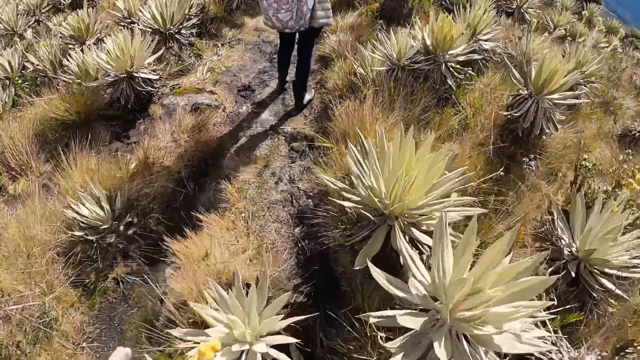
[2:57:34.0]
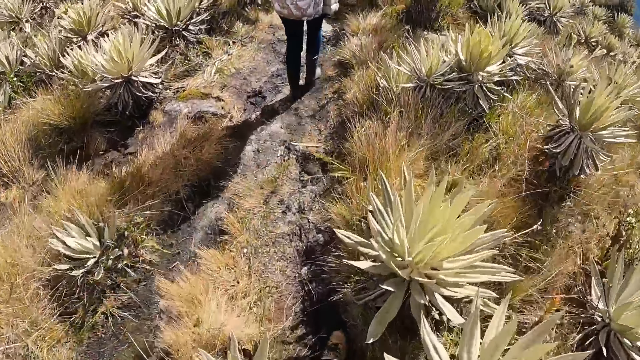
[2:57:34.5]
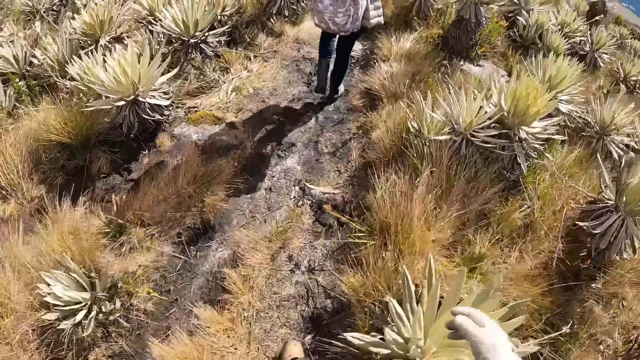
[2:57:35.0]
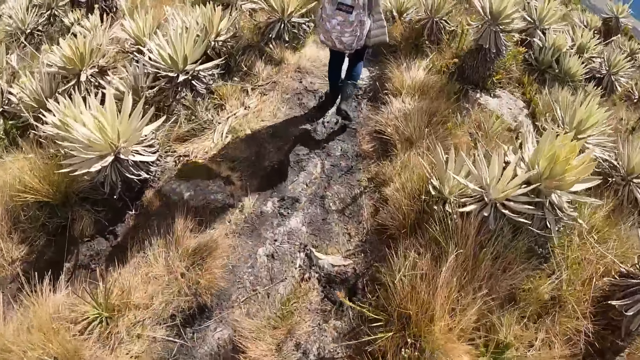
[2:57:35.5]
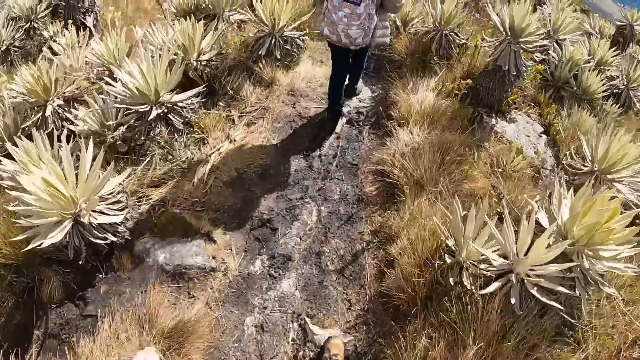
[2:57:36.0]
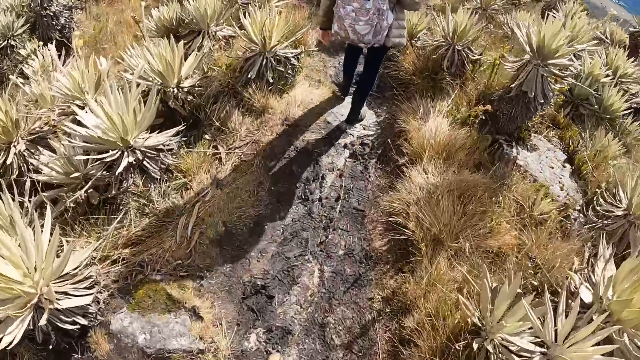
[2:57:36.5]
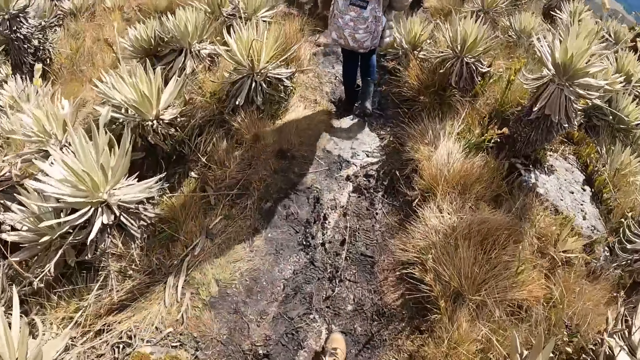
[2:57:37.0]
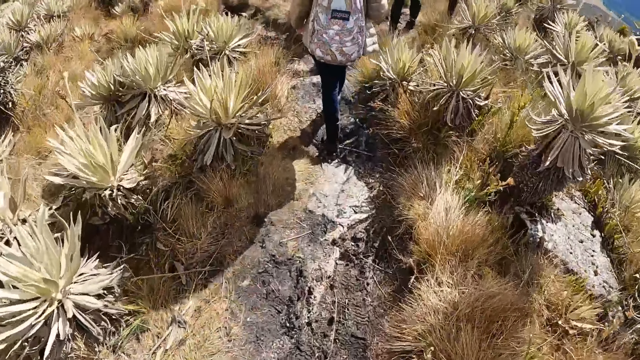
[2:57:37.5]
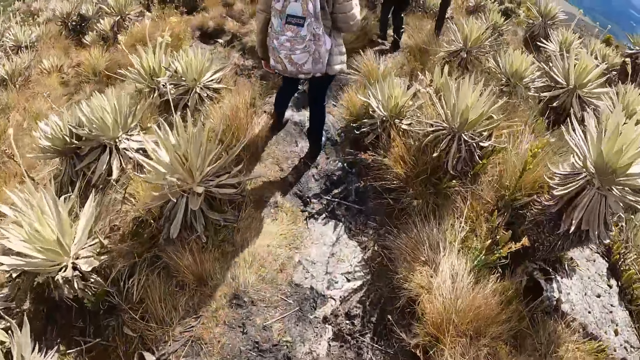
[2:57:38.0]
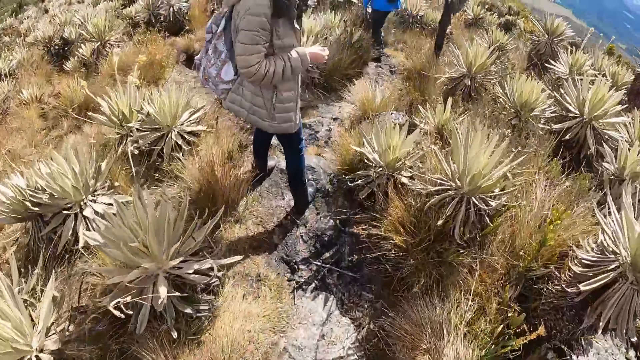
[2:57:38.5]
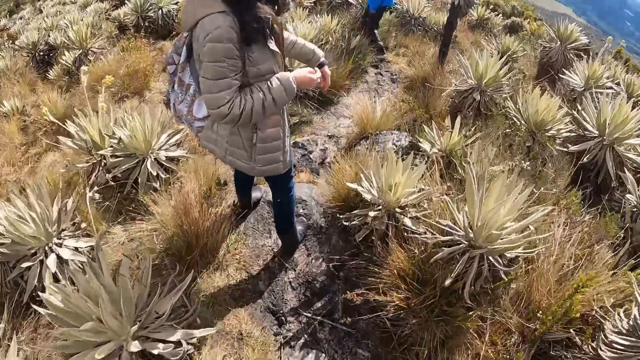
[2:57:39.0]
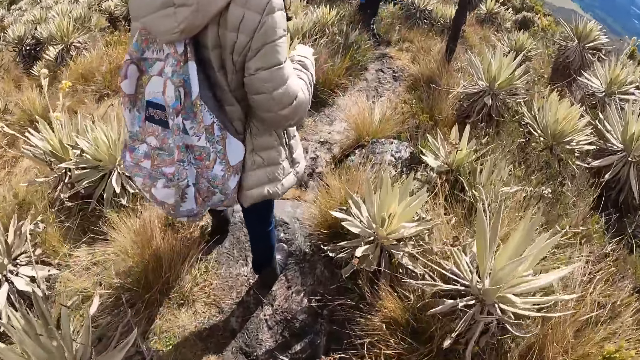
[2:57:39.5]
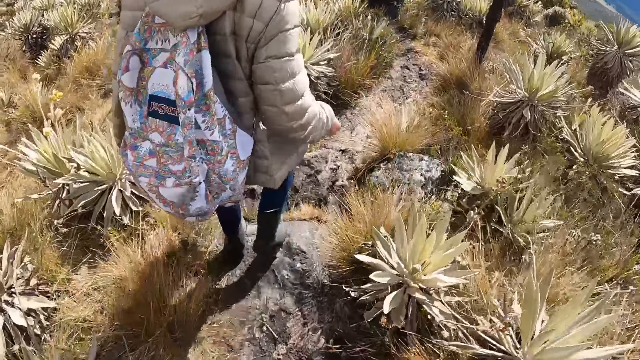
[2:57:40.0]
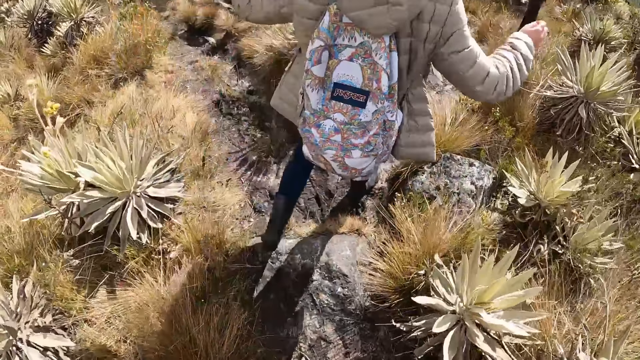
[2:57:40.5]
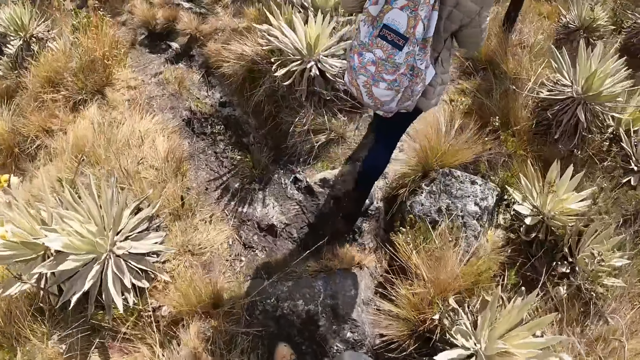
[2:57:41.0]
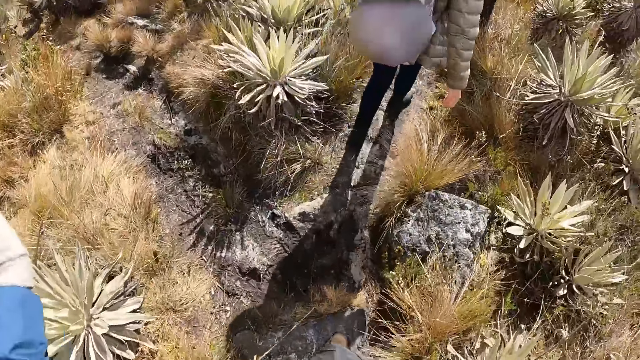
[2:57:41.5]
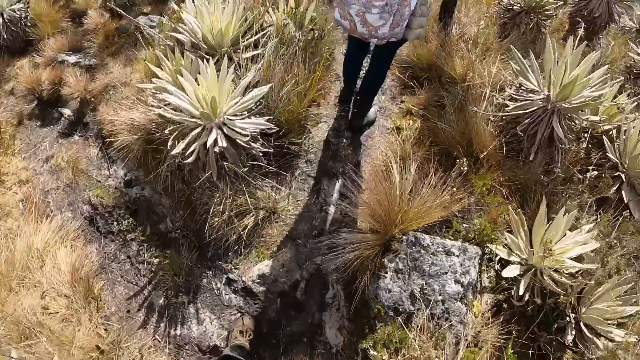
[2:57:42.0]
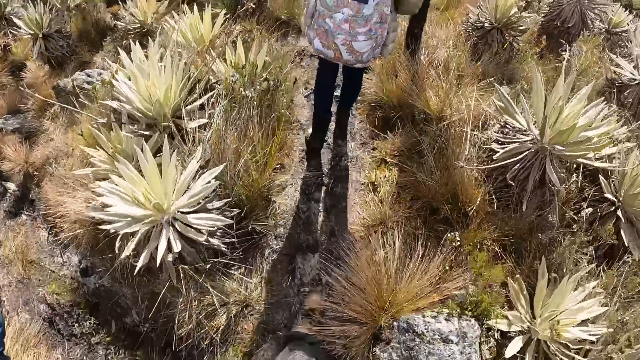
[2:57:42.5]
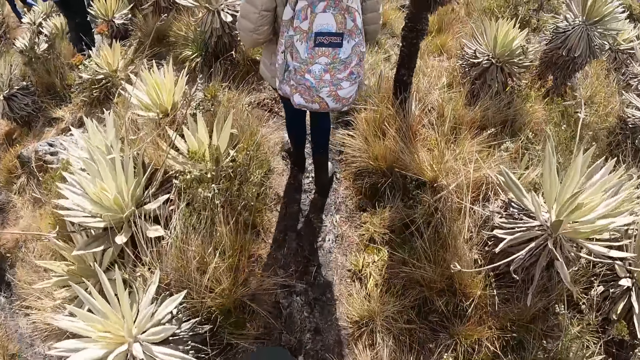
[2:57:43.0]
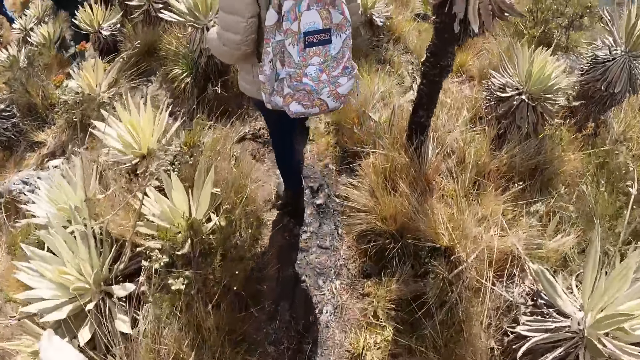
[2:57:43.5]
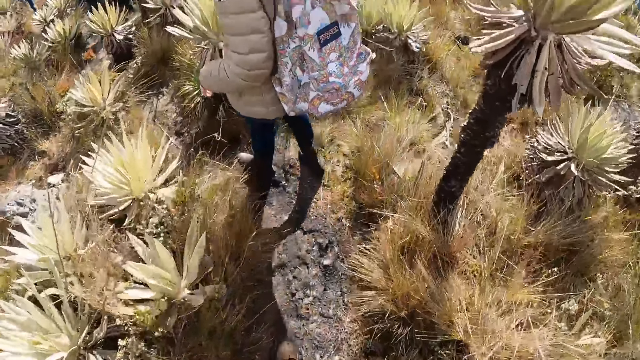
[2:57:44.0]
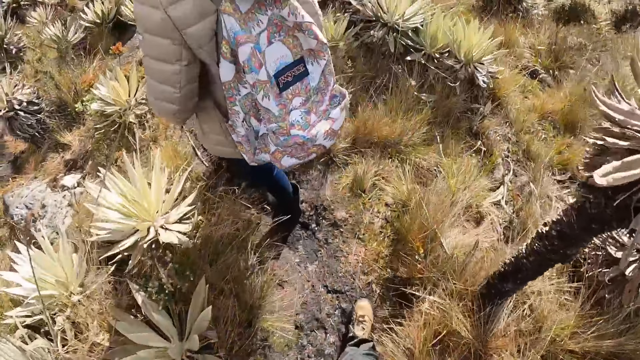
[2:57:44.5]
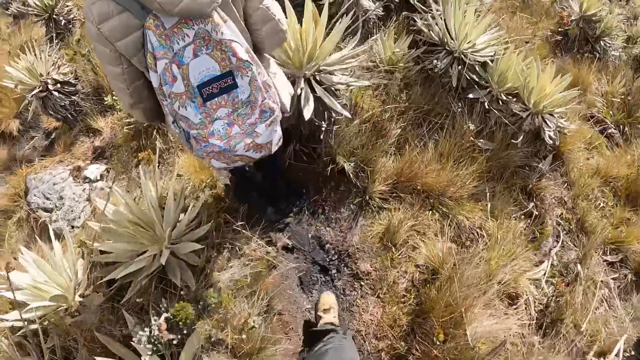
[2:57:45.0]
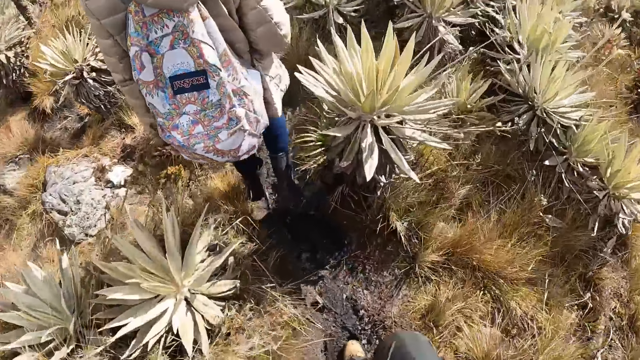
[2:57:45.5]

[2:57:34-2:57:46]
The woman interacts with the camera wearer. The camera wearer converses with the woman. The woman walks through the vegetation. The camera wearer walks through the vegetation.

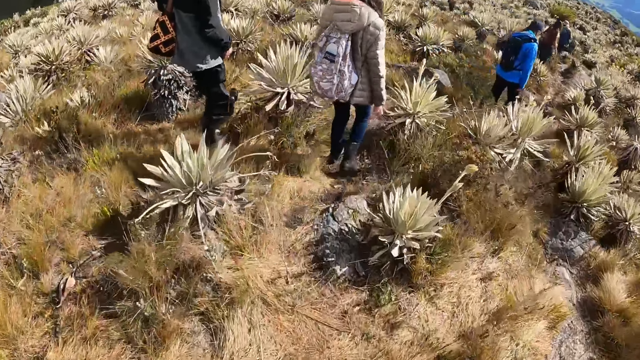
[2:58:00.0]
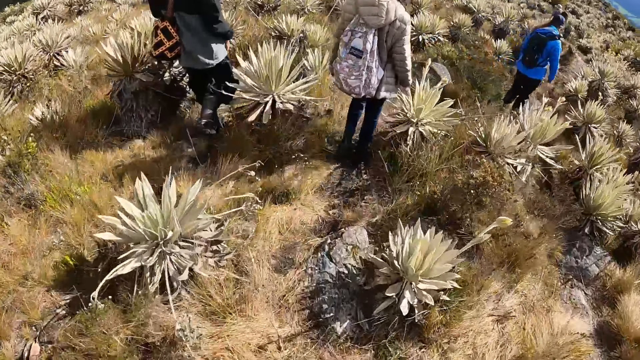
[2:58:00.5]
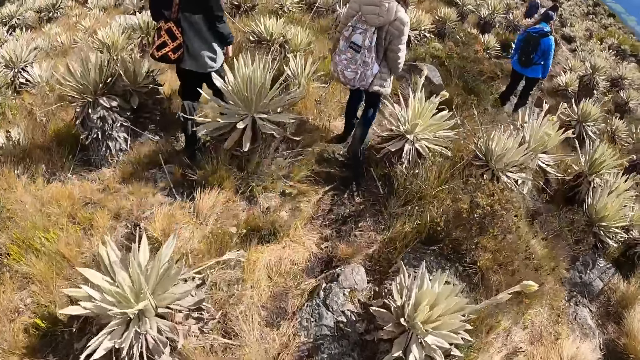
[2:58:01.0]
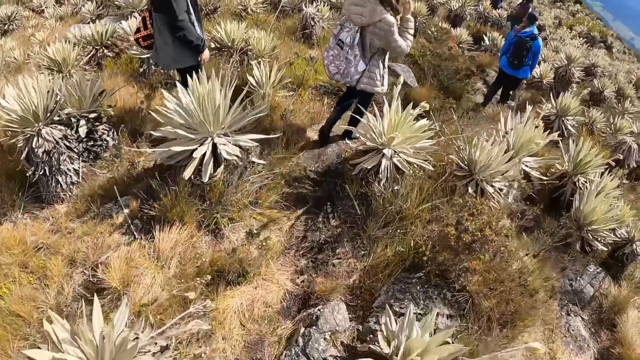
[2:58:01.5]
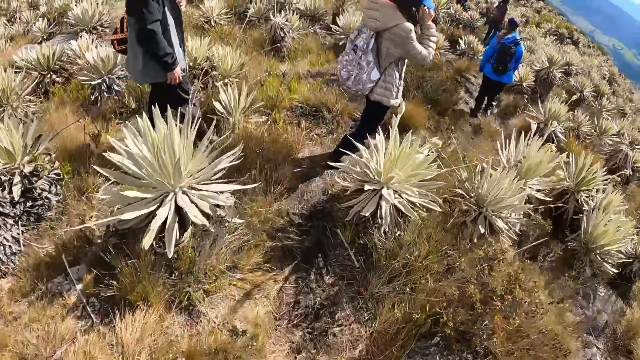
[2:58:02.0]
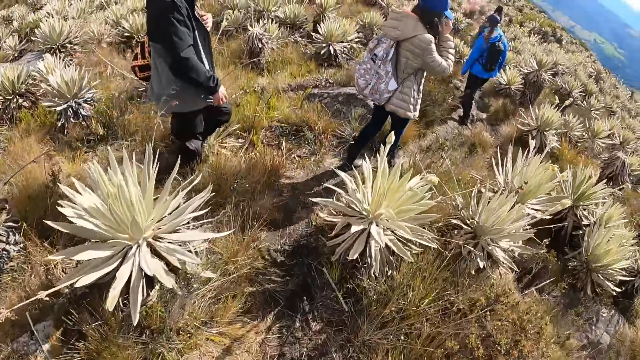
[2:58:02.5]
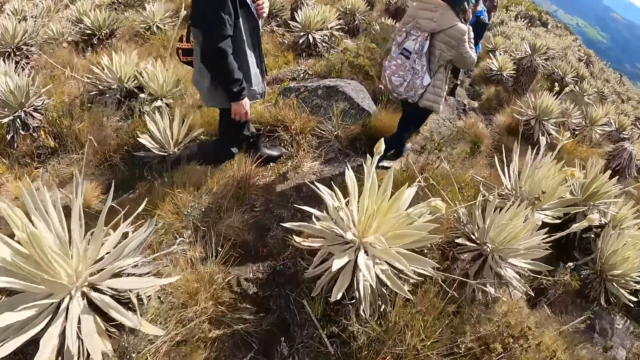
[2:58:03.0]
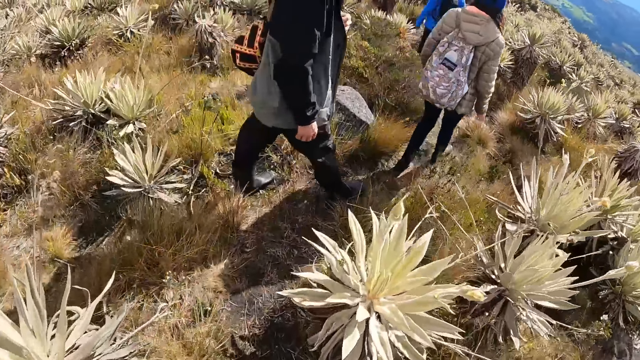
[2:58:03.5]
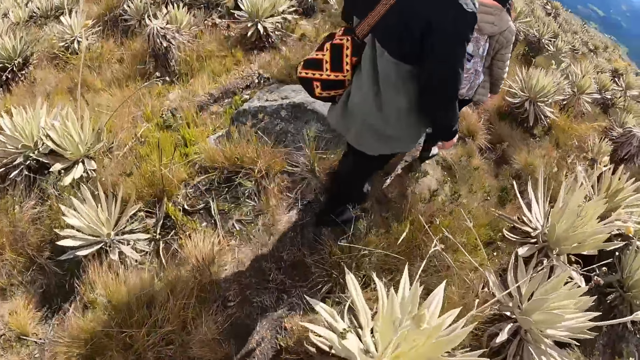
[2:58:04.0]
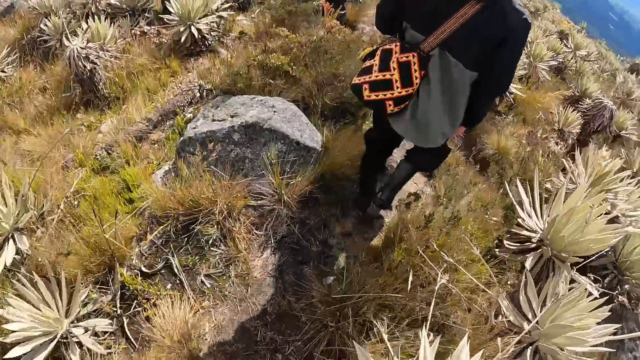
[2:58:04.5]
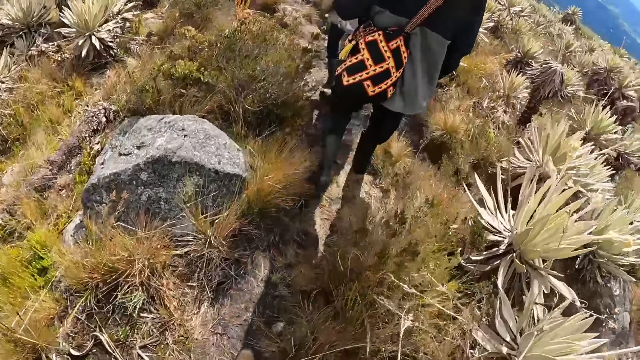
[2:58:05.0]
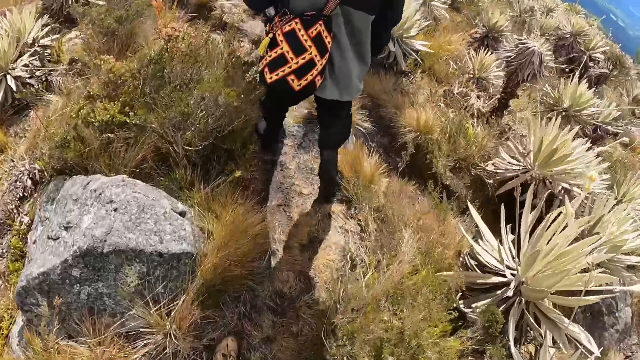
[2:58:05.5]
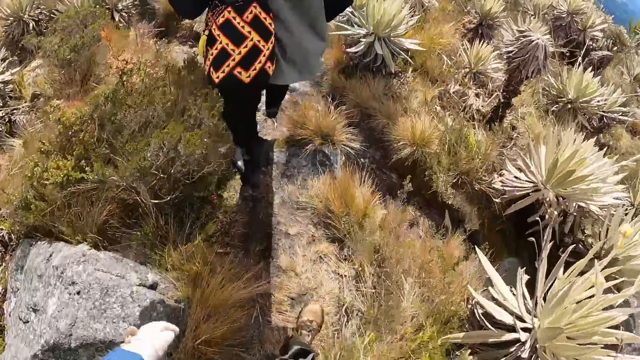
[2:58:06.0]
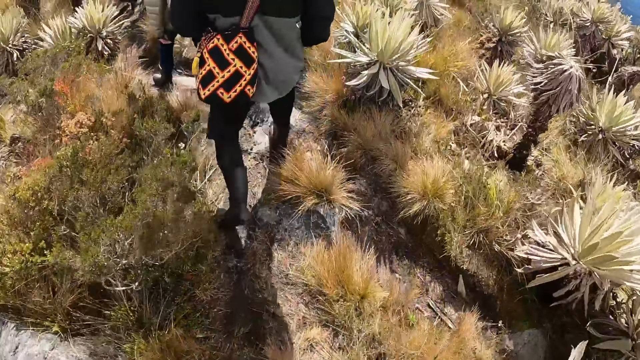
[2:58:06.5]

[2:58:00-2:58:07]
The woman adjusts her hair with her right hand.

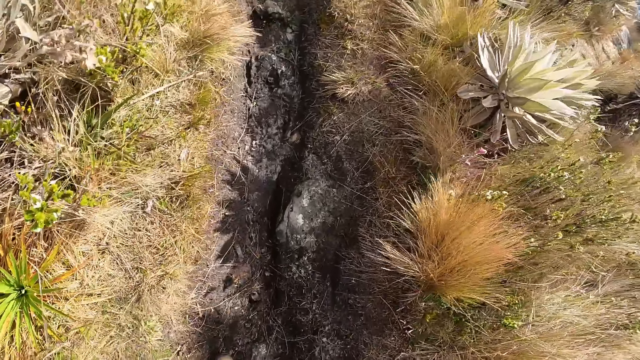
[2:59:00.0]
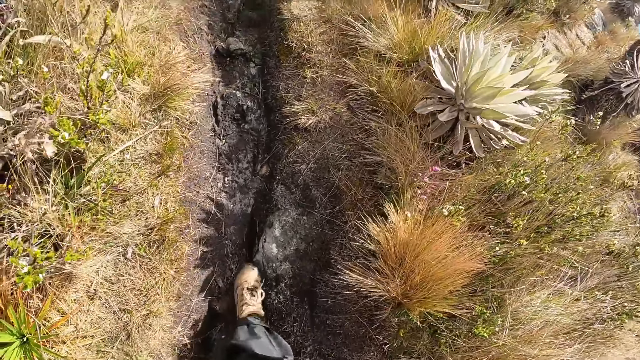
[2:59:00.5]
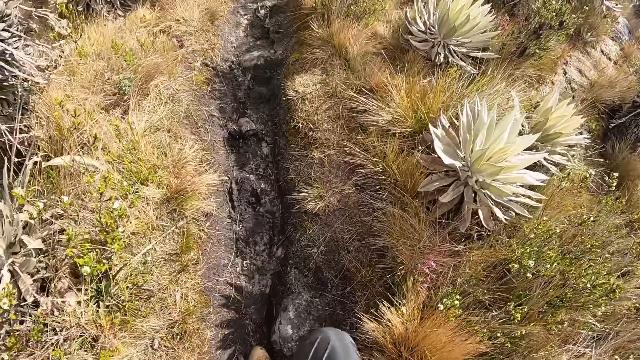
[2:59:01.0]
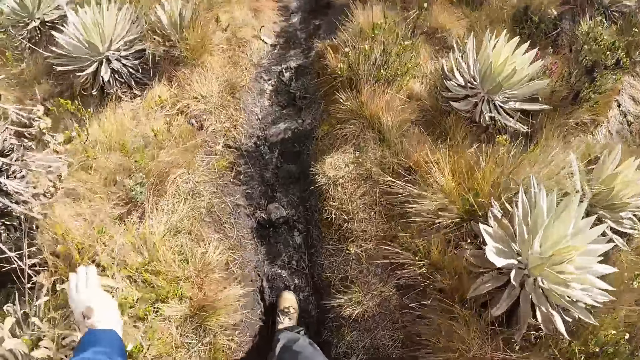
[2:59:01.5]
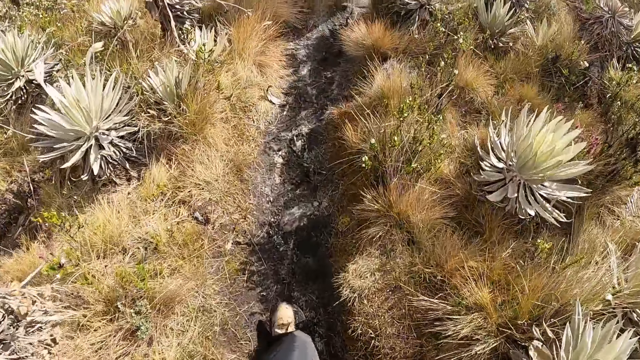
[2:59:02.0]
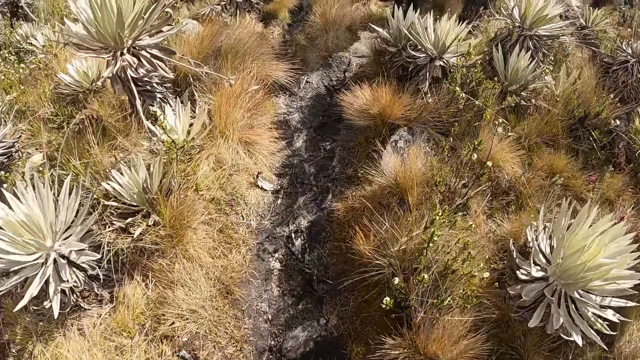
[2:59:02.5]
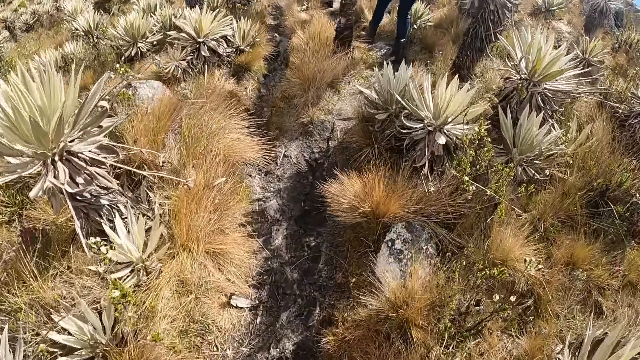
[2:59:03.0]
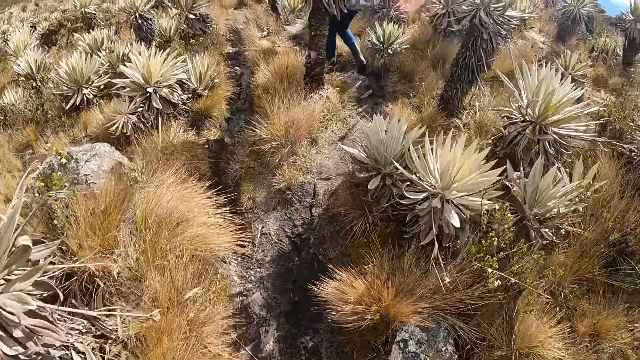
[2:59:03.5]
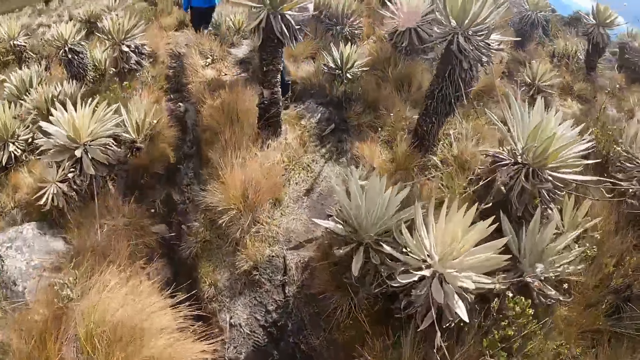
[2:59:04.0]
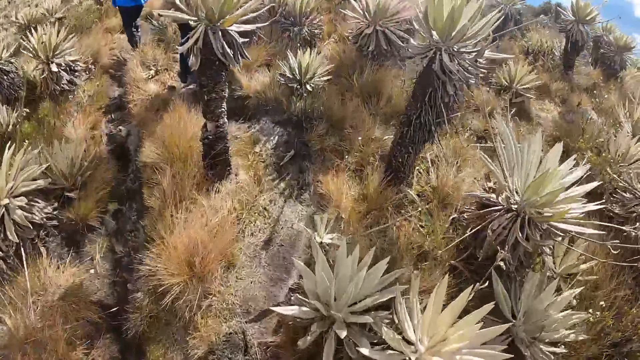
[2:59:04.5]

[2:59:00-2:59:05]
The camera wearer places her left hand on the ground.
